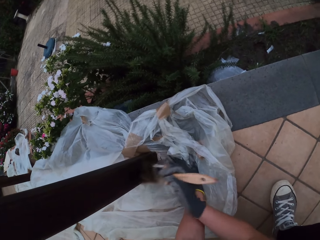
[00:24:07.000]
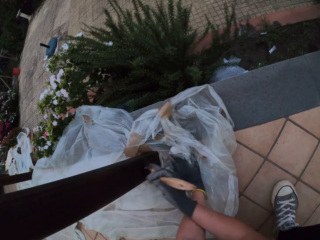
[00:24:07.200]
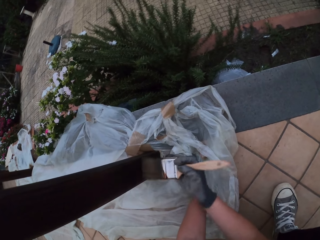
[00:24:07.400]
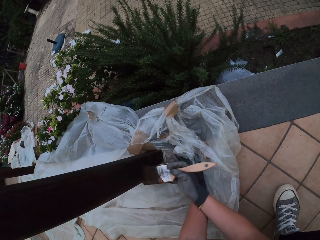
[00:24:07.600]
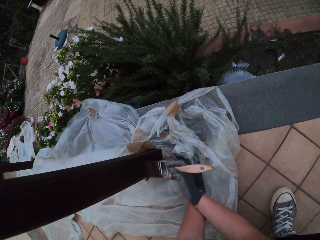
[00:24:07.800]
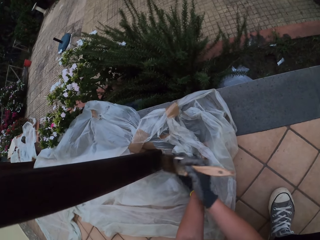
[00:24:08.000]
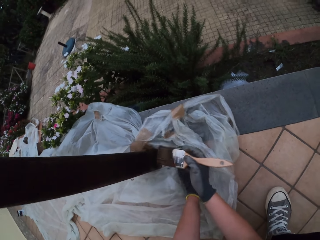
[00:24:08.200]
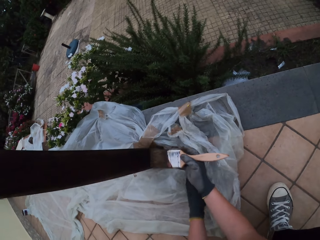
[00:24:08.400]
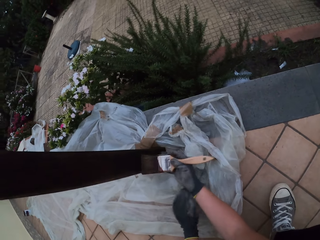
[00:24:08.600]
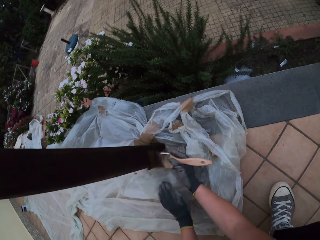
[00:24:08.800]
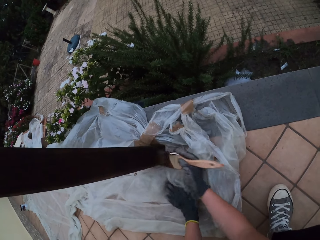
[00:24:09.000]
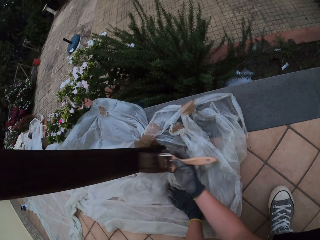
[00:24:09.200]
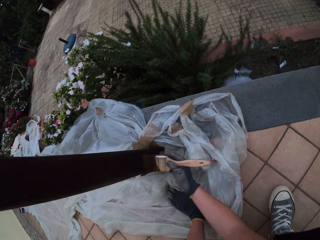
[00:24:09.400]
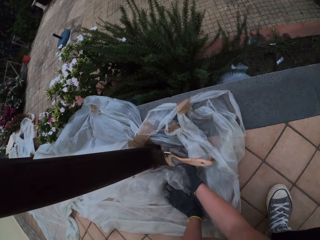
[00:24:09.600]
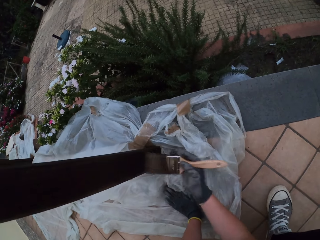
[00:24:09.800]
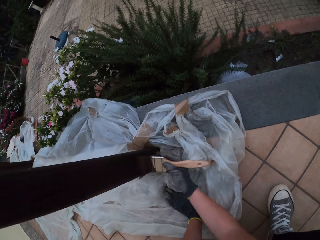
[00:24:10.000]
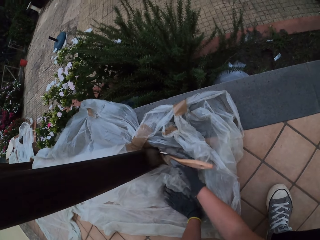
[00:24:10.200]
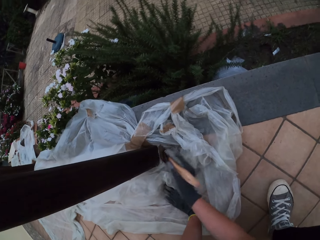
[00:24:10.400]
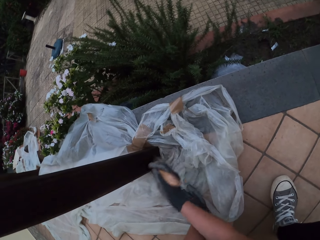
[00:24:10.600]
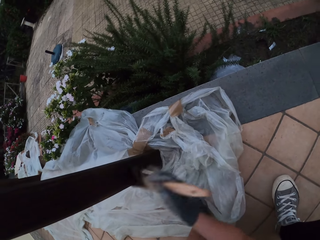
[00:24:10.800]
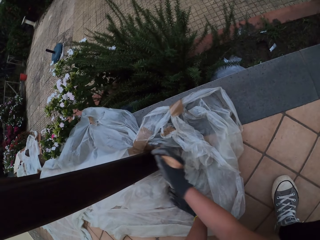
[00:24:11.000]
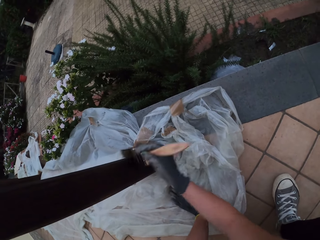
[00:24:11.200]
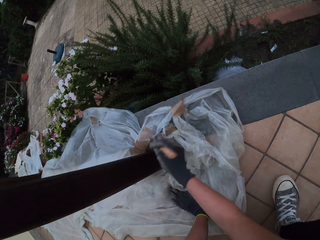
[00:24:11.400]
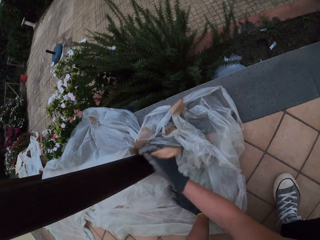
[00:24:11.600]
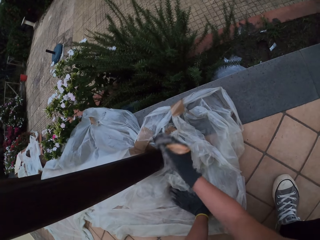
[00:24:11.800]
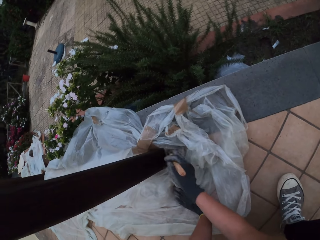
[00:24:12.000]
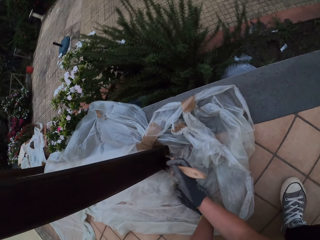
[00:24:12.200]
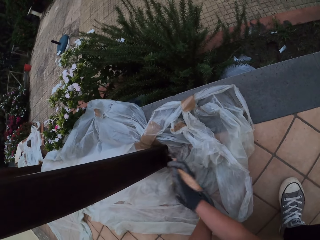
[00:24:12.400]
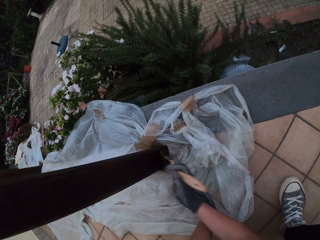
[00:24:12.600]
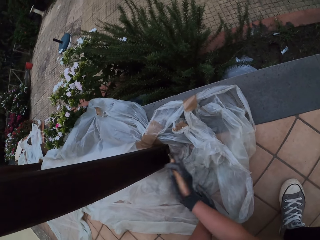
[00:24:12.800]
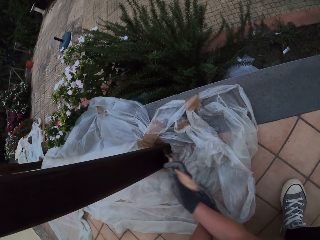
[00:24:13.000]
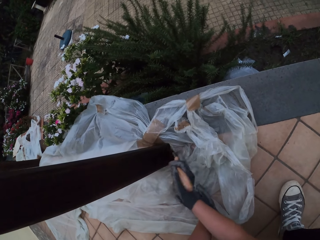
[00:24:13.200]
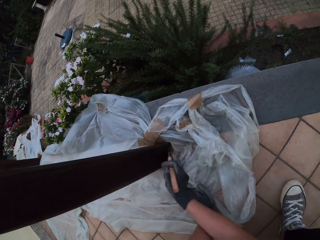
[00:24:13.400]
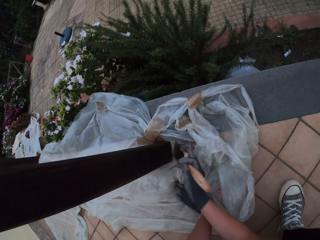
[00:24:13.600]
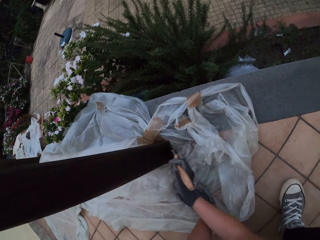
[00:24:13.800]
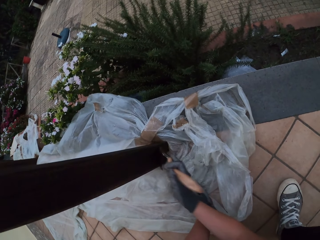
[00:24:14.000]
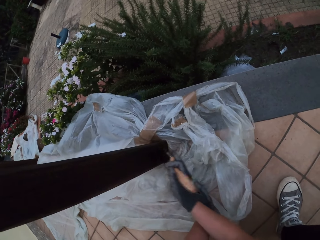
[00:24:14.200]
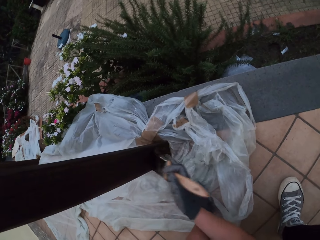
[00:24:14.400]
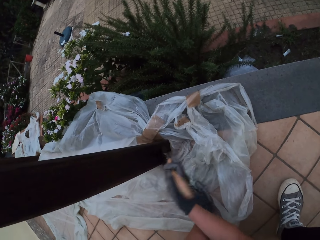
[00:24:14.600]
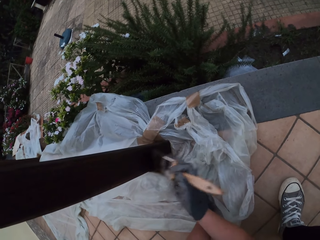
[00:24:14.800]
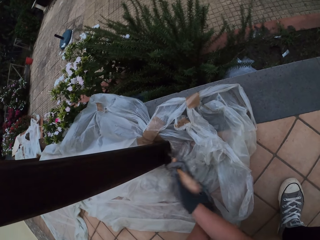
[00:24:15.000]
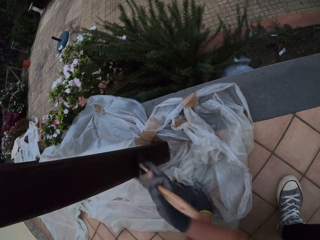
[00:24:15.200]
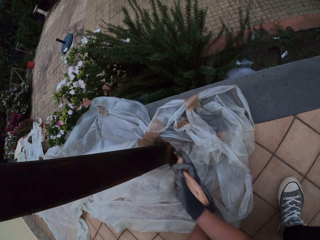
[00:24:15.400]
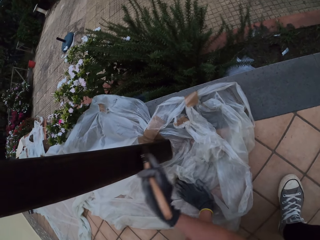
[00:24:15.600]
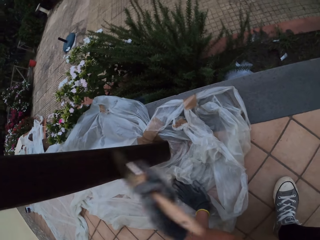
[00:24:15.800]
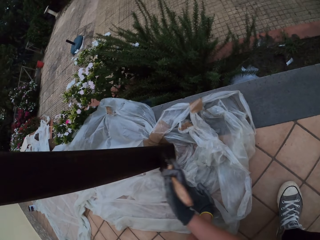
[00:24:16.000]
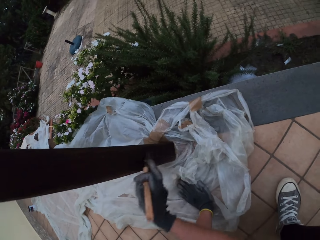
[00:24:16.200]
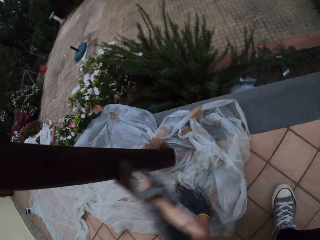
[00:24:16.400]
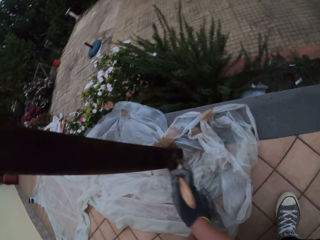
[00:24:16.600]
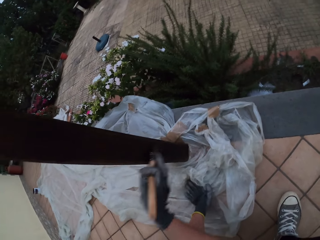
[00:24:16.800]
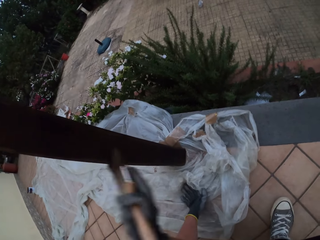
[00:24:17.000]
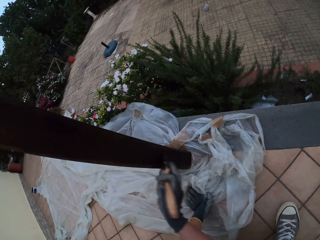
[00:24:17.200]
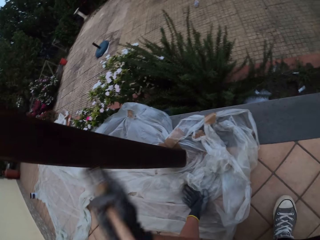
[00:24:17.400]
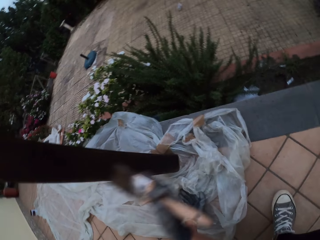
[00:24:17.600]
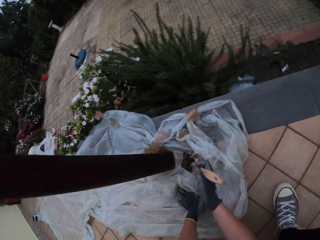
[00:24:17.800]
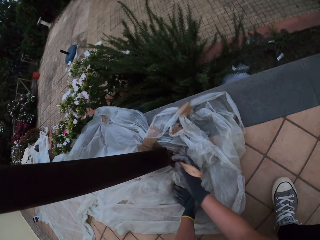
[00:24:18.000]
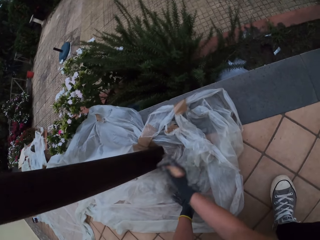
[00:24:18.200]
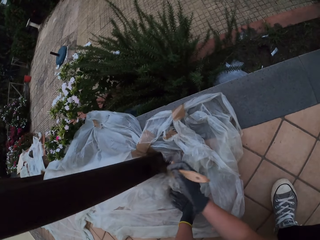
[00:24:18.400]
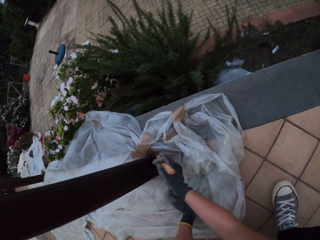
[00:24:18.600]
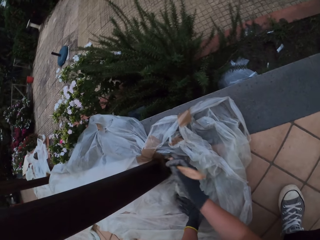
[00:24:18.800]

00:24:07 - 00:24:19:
The camera wearer removes her left hand from the polythene on the floor. She places her left hand on the polythene on the floor.

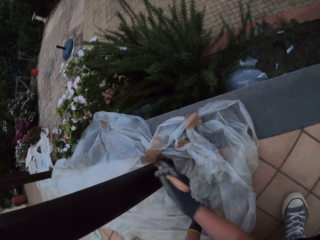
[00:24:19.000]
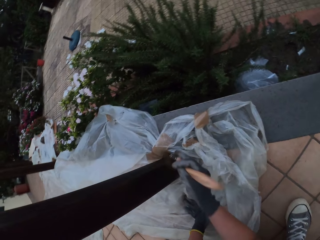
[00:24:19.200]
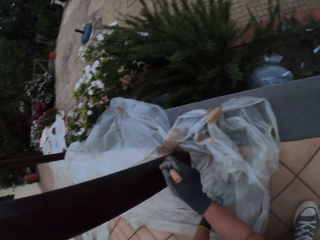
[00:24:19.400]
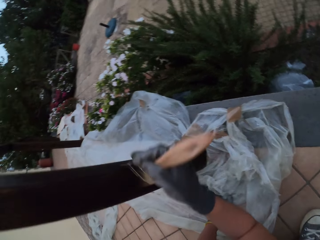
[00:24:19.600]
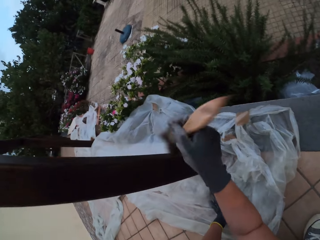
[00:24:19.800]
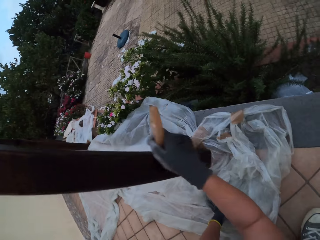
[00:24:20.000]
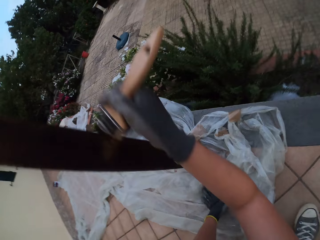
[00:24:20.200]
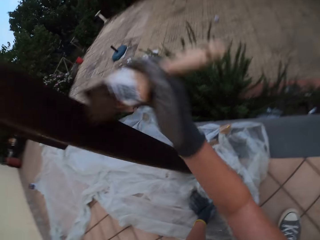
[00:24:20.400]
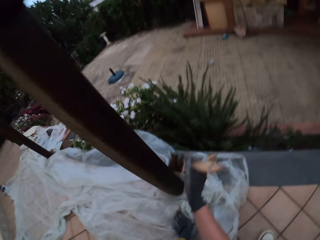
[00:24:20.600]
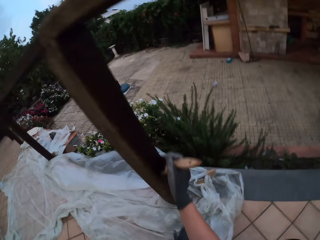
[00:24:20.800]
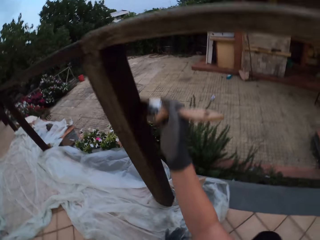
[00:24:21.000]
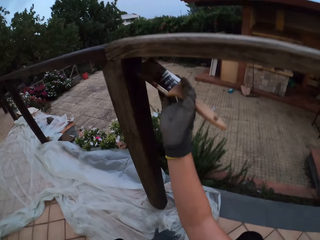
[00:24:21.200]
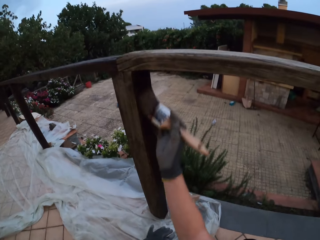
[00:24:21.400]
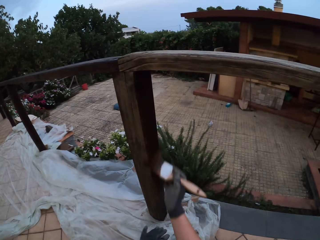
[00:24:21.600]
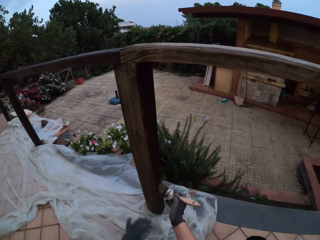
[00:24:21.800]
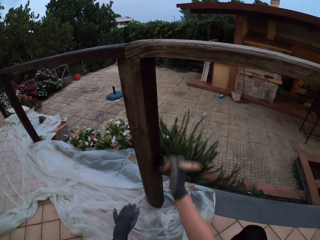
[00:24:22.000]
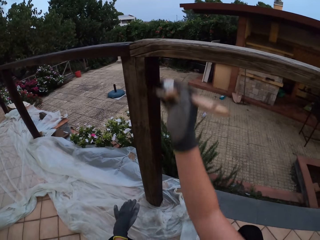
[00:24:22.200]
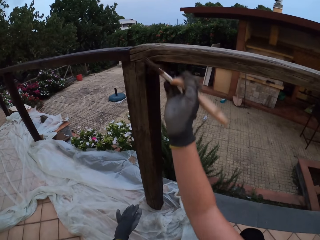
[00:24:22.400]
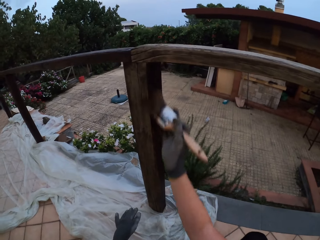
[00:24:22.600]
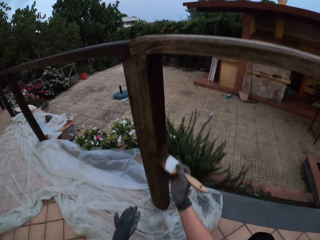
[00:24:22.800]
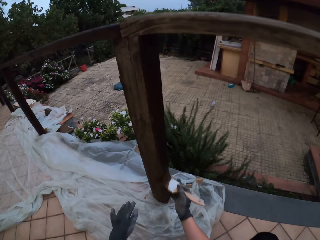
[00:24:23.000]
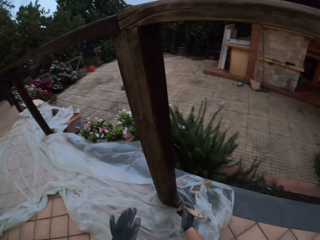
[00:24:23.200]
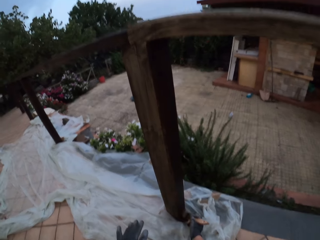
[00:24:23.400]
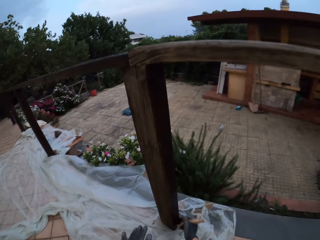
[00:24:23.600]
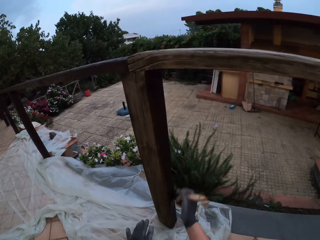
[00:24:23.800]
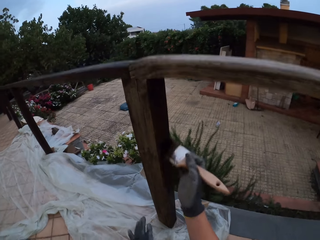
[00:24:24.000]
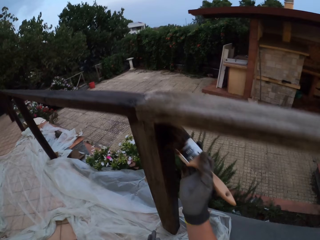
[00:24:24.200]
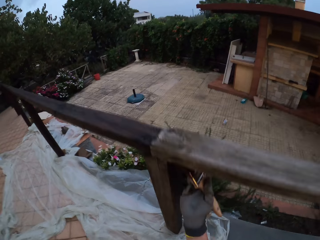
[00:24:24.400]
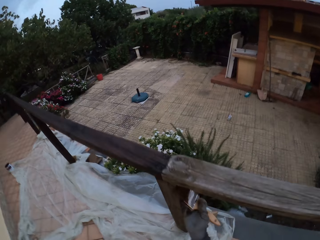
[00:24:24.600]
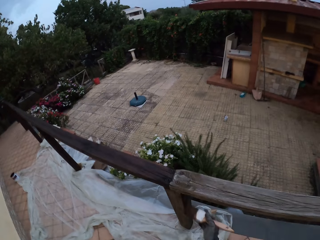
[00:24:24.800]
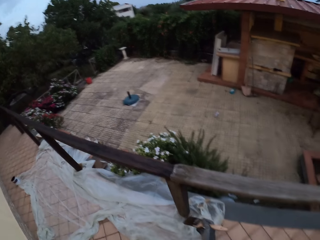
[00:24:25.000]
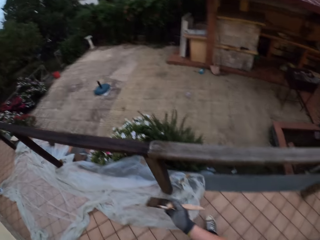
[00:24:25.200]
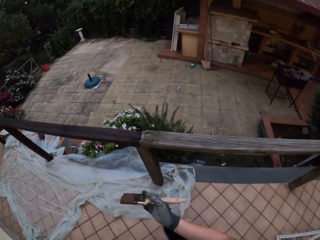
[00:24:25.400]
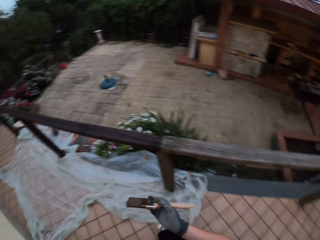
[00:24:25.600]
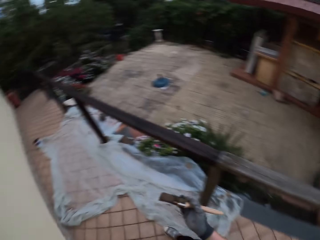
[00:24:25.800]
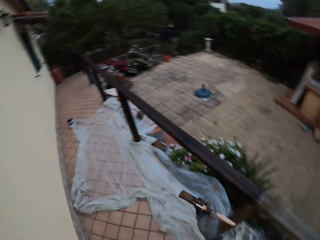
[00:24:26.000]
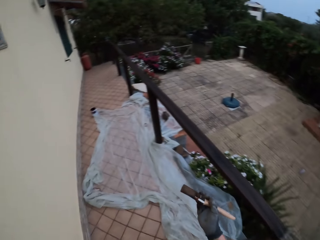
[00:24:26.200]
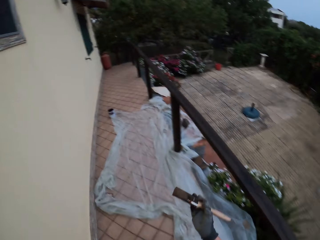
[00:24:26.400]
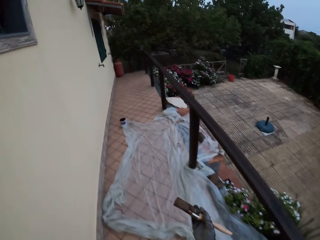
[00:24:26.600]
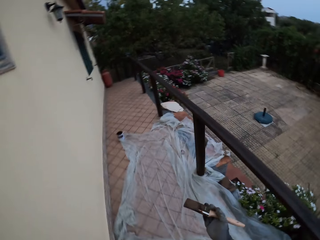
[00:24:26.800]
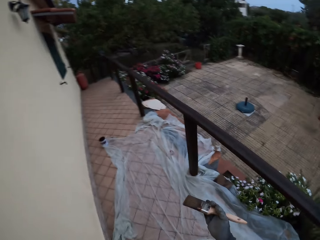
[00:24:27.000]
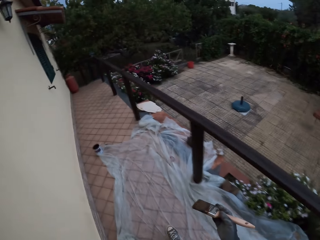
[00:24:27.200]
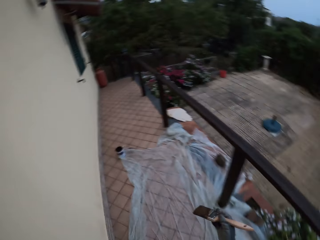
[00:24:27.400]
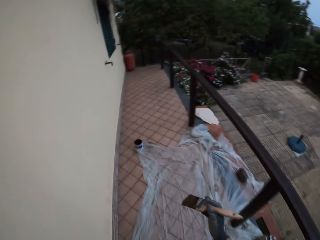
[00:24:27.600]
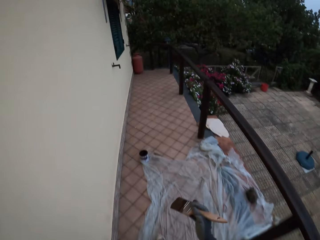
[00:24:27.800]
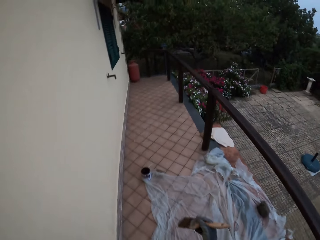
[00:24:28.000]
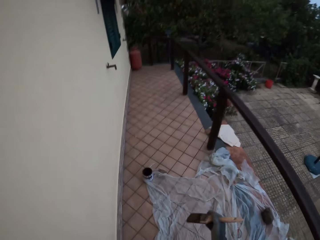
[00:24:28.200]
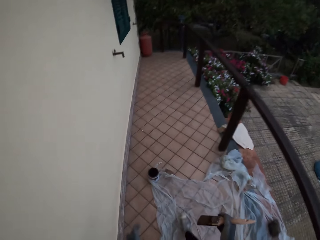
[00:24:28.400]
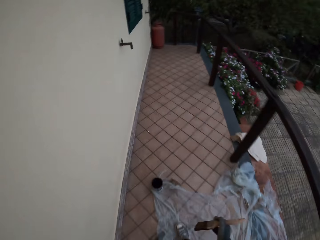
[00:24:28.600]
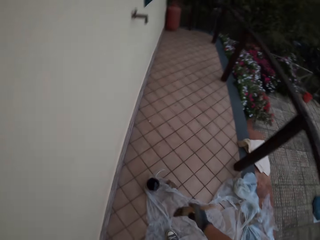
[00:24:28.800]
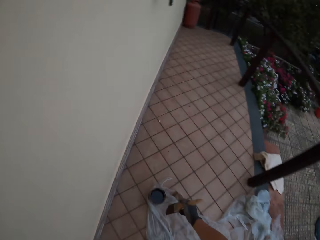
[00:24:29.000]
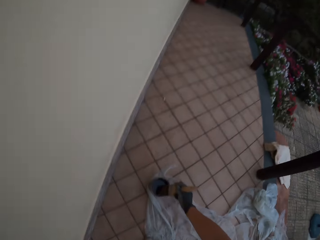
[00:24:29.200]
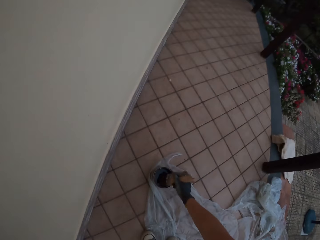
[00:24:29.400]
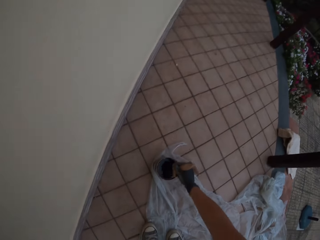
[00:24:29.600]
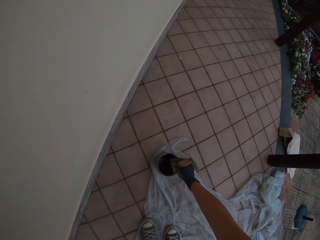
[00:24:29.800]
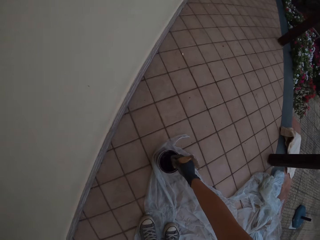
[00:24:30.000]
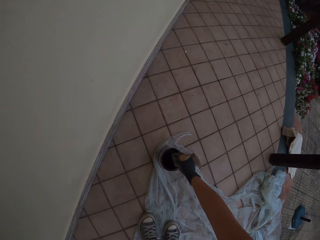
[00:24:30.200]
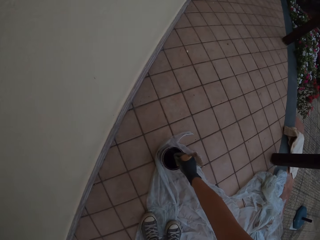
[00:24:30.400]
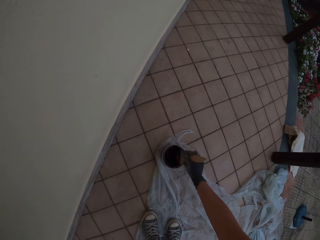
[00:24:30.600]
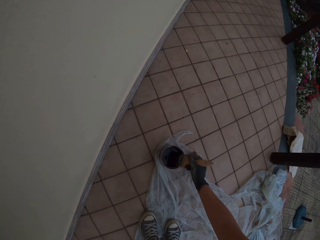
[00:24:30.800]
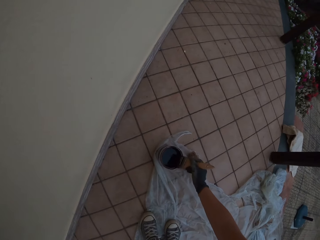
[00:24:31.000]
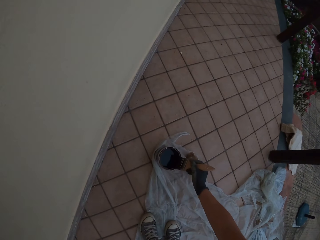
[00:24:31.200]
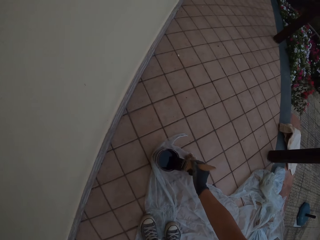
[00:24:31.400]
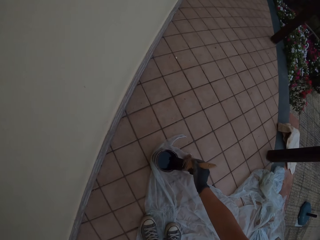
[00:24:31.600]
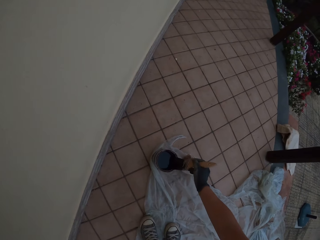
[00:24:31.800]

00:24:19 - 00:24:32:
The camera wearer removes her left hand from the polythene on the floor. She removes the paintbrush from the wooden rail fence. She walks around the compound. She dips the paintbrush inside the paint in a wood paint can. She stirs the wood paint with the paintbrush. She wipes the paintbrush on the edge of the paint can.
